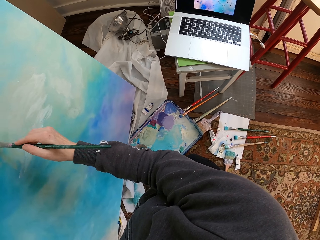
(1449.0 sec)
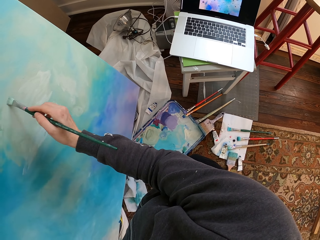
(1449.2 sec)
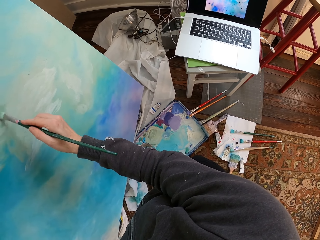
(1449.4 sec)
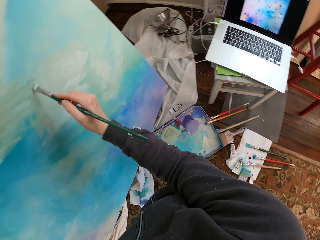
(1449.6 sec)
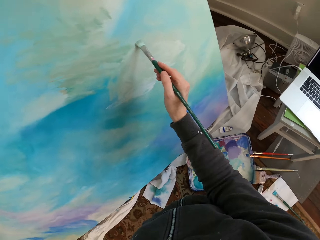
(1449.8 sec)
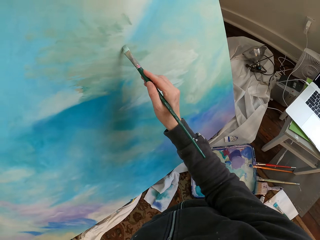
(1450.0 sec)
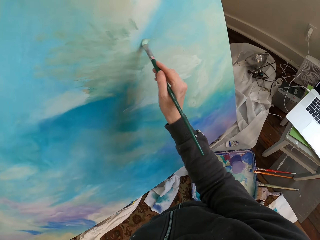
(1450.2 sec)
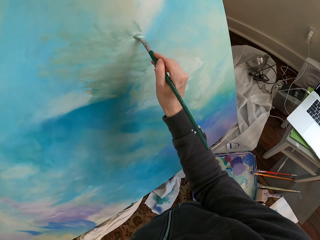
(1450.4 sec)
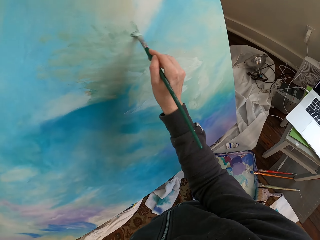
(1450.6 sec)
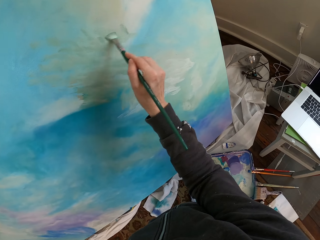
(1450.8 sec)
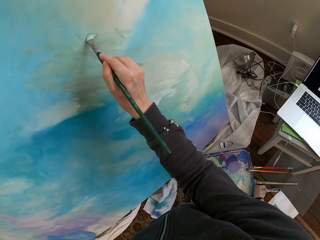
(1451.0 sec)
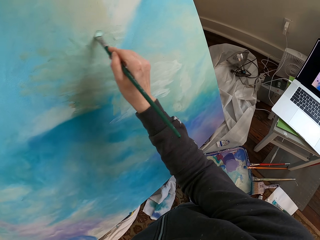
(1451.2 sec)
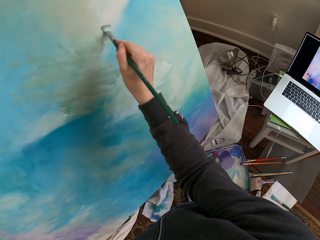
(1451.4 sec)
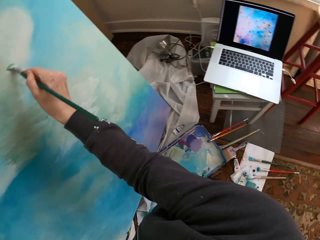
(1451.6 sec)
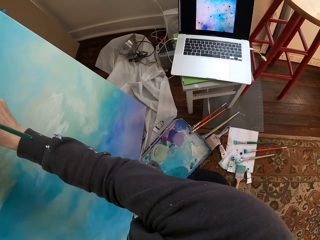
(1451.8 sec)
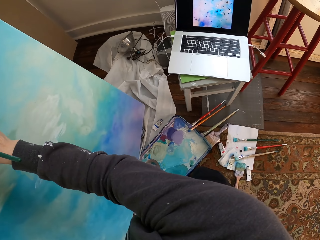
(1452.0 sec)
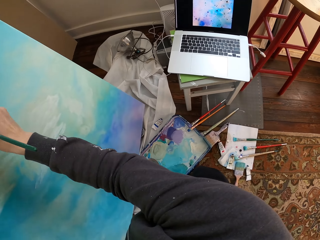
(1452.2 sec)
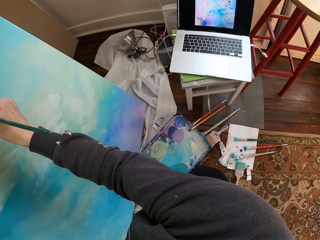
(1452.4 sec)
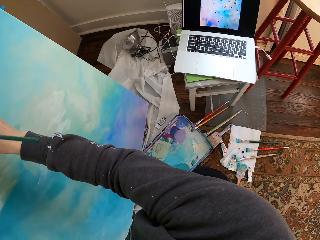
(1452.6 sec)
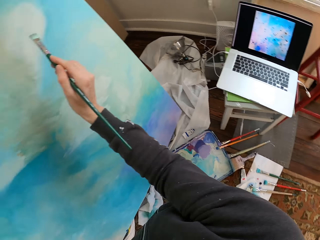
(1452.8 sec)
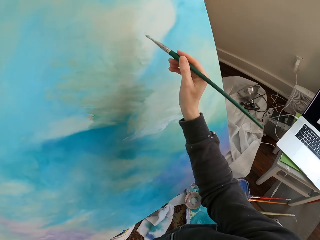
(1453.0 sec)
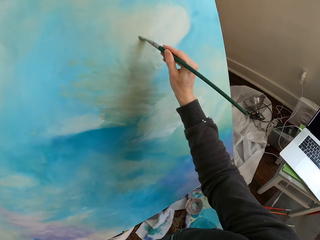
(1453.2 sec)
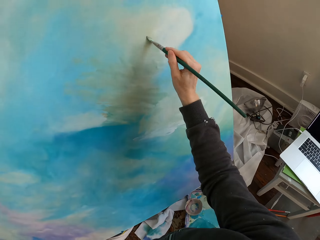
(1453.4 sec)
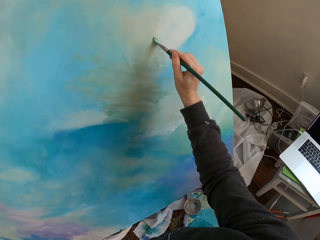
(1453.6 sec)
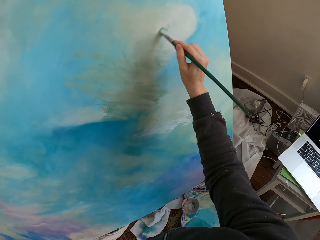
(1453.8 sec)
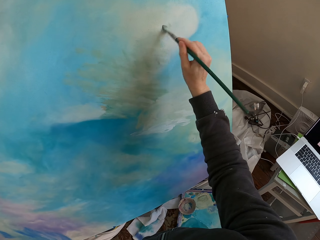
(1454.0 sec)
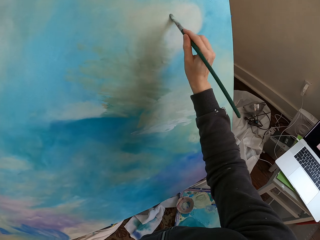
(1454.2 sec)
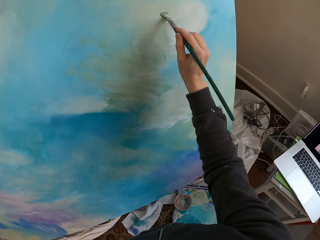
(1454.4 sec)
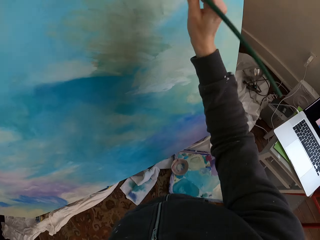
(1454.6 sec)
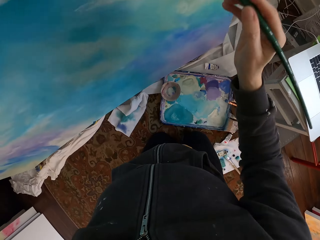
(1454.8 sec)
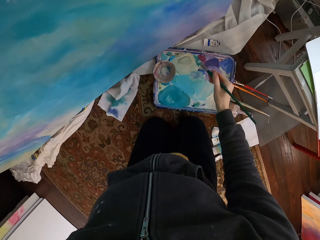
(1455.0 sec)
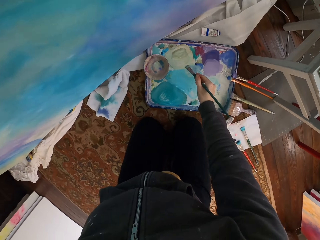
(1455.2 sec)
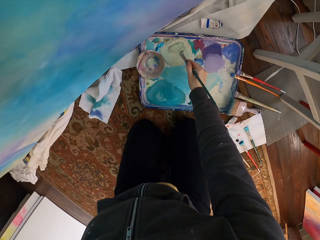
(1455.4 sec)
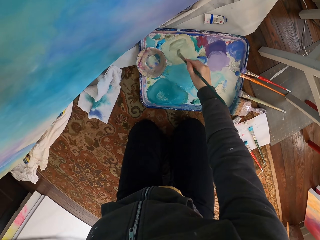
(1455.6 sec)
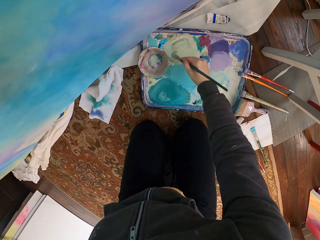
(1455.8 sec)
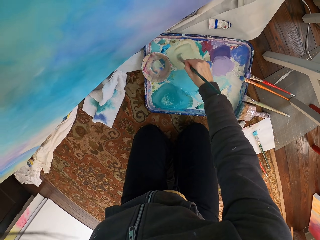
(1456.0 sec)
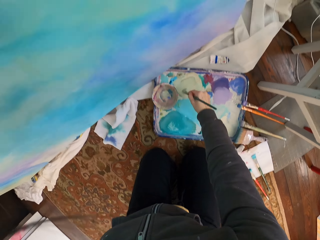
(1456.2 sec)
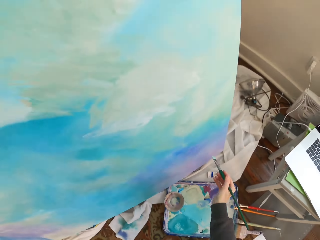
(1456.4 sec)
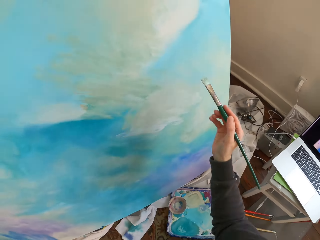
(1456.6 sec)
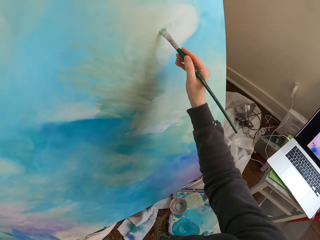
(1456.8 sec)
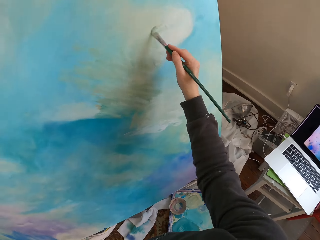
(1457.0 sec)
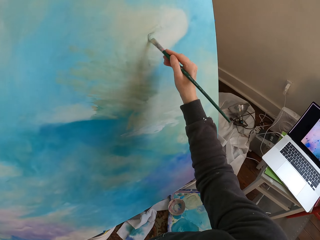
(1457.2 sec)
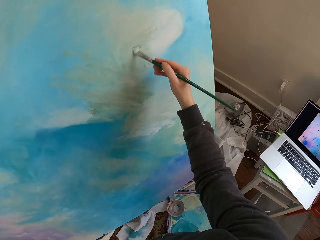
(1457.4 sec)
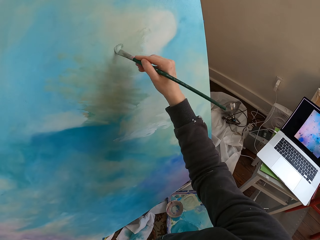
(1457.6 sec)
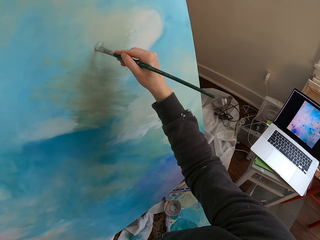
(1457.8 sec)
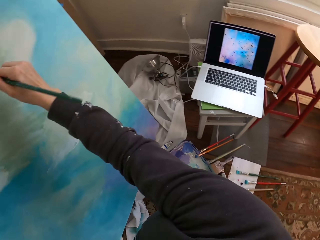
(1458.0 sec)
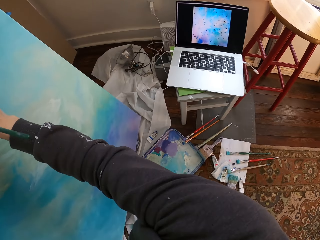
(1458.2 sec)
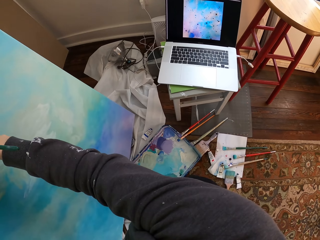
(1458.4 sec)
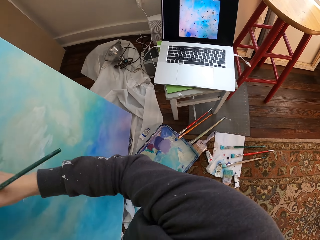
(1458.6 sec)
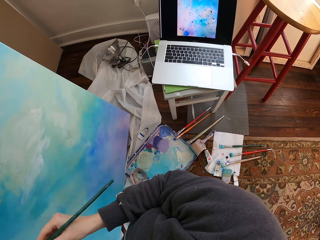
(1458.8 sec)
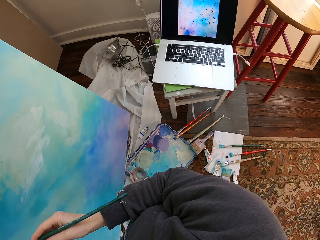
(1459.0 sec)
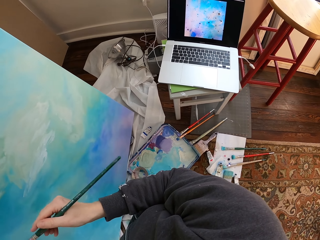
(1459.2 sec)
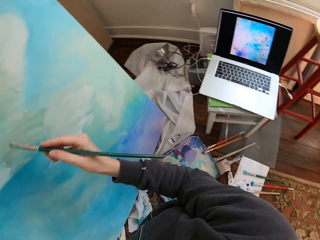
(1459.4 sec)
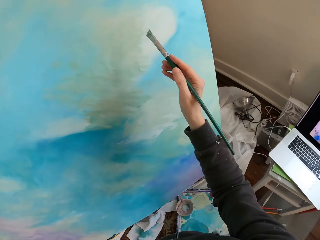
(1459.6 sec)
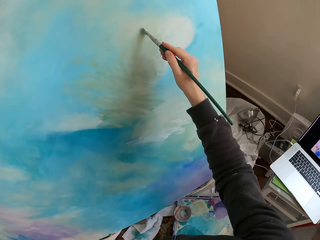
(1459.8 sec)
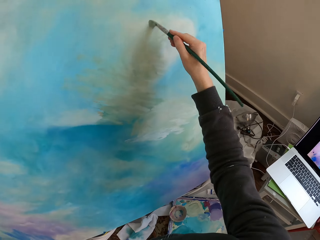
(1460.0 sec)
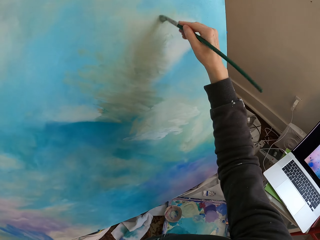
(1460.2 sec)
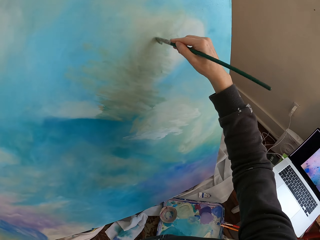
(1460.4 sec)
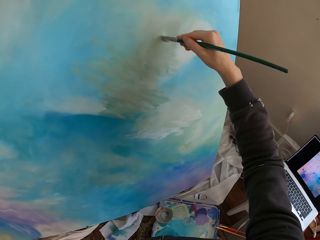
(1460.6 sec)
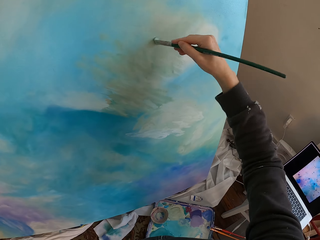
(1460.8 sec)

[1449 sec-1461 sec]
The camera wearer looks around. They paint the wall using the brush. They mix paints.

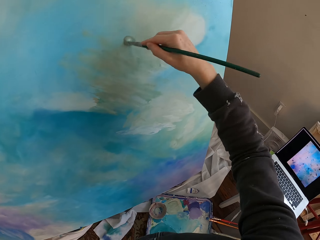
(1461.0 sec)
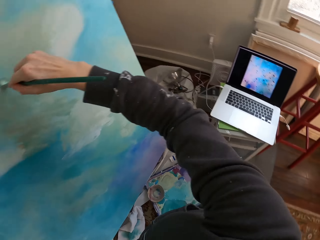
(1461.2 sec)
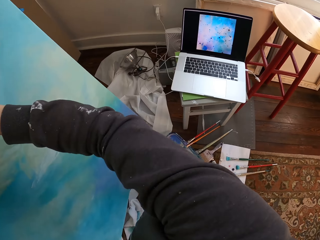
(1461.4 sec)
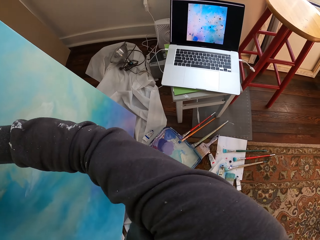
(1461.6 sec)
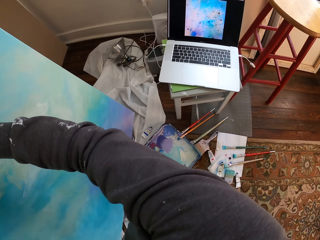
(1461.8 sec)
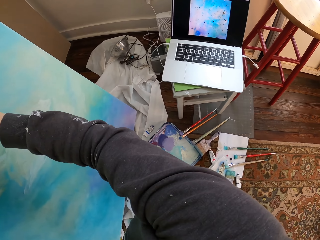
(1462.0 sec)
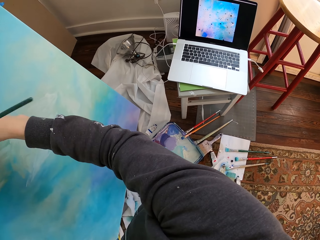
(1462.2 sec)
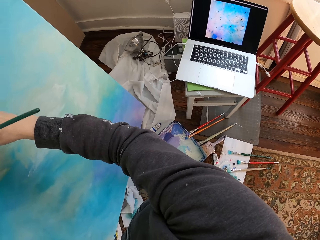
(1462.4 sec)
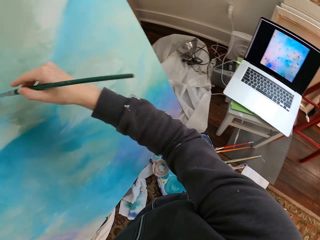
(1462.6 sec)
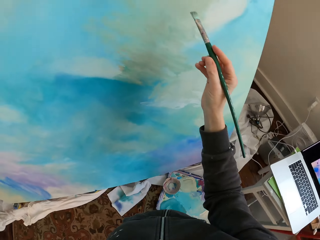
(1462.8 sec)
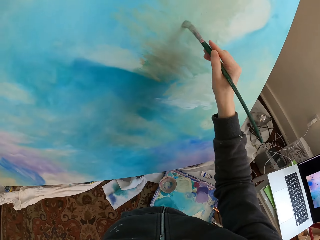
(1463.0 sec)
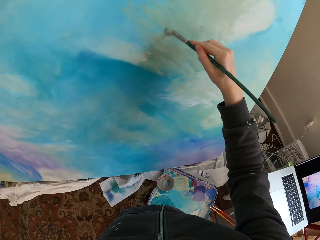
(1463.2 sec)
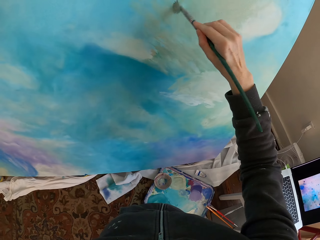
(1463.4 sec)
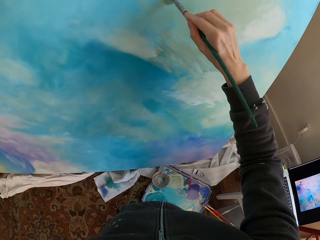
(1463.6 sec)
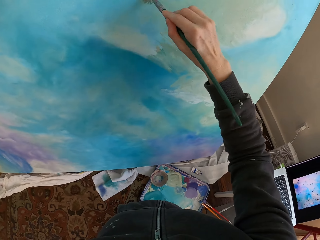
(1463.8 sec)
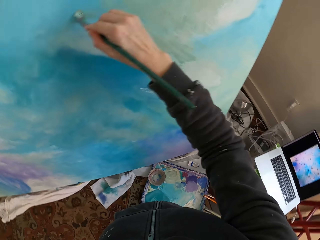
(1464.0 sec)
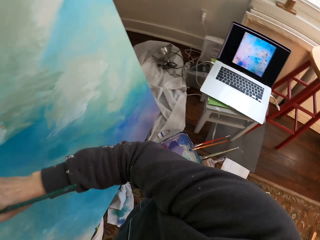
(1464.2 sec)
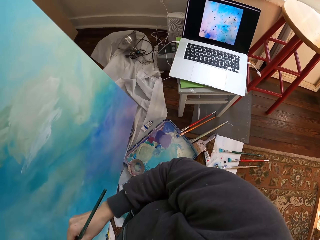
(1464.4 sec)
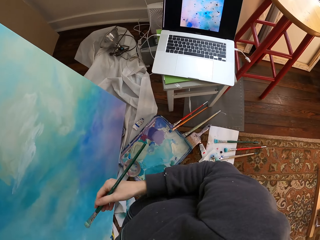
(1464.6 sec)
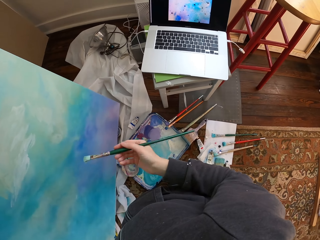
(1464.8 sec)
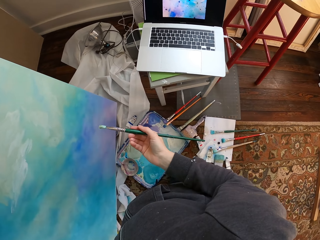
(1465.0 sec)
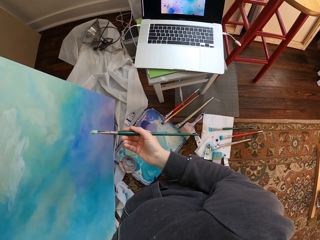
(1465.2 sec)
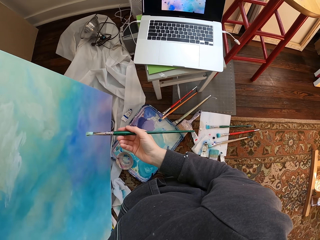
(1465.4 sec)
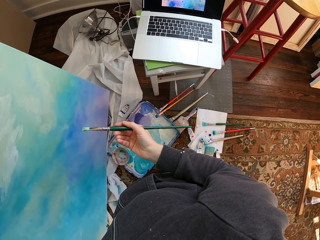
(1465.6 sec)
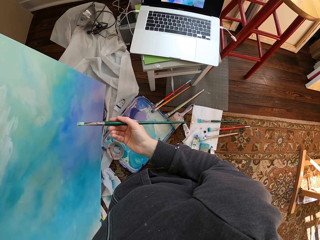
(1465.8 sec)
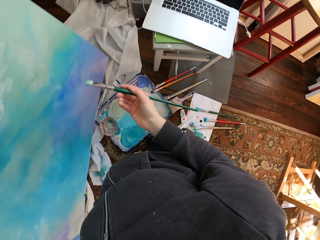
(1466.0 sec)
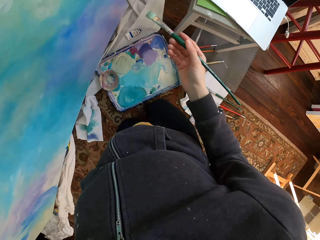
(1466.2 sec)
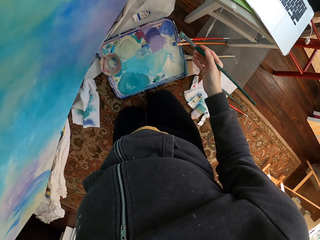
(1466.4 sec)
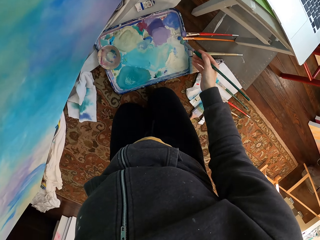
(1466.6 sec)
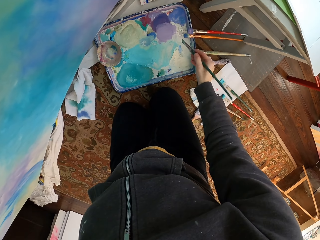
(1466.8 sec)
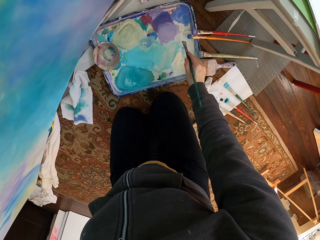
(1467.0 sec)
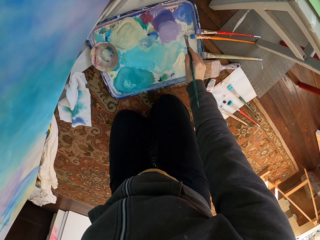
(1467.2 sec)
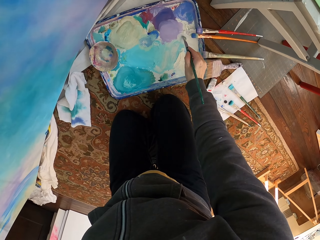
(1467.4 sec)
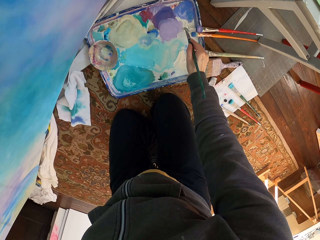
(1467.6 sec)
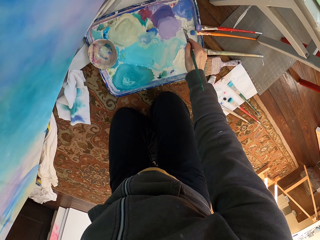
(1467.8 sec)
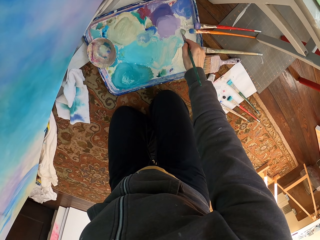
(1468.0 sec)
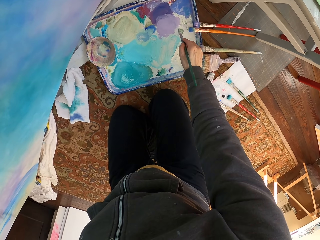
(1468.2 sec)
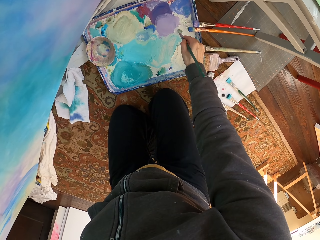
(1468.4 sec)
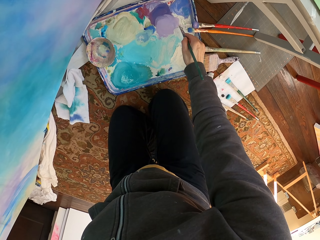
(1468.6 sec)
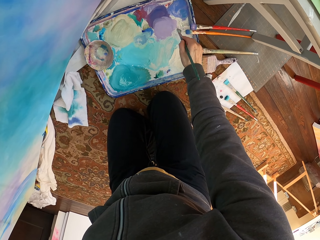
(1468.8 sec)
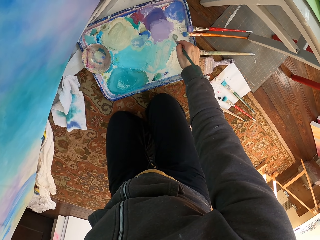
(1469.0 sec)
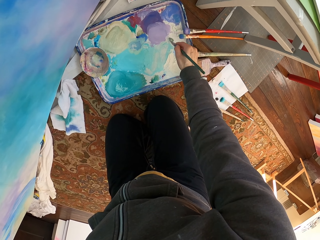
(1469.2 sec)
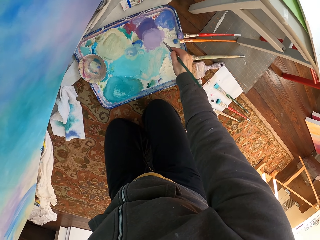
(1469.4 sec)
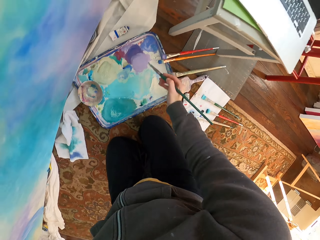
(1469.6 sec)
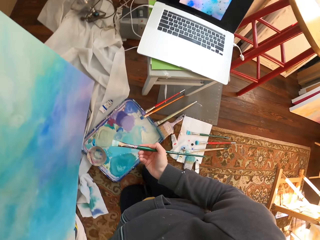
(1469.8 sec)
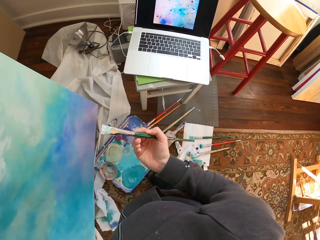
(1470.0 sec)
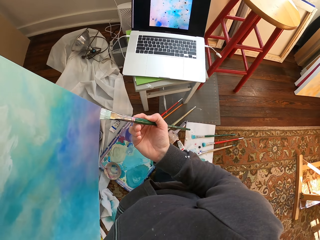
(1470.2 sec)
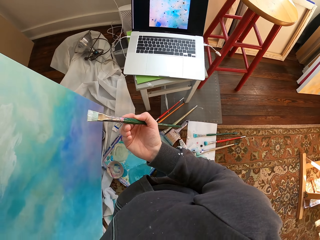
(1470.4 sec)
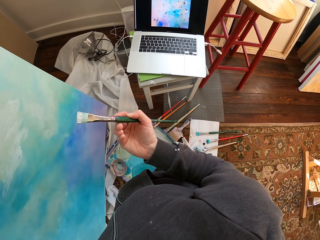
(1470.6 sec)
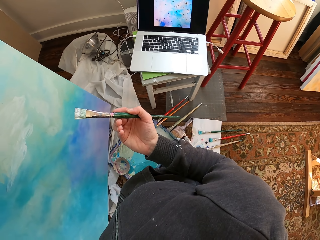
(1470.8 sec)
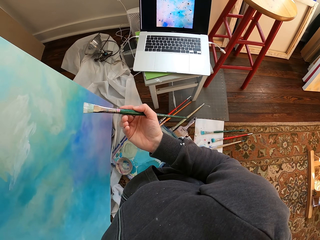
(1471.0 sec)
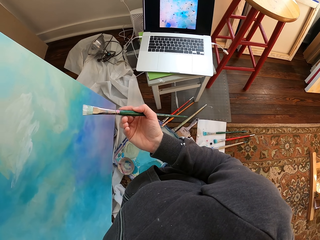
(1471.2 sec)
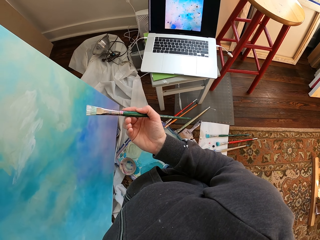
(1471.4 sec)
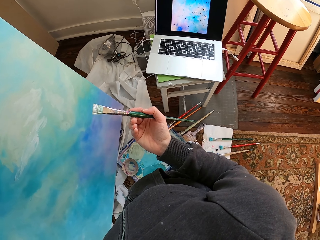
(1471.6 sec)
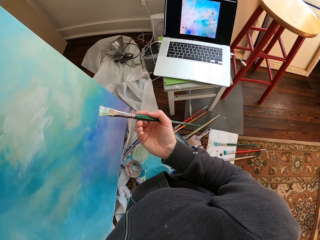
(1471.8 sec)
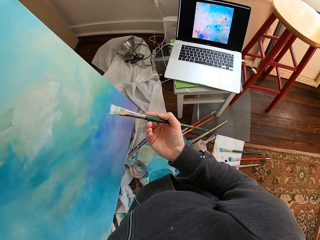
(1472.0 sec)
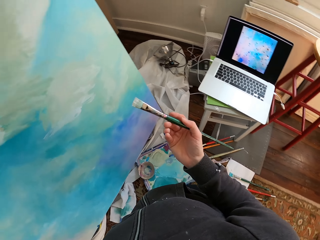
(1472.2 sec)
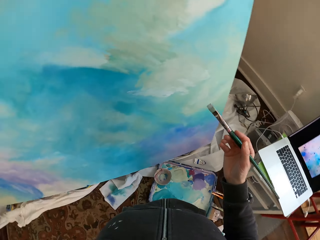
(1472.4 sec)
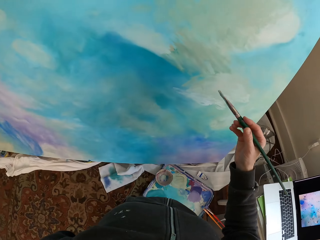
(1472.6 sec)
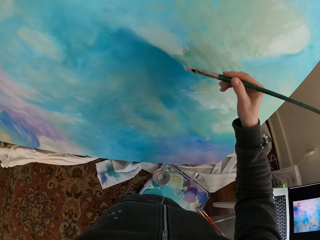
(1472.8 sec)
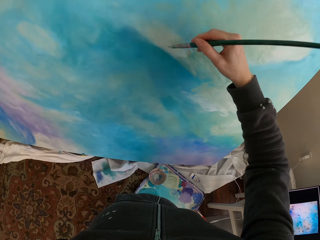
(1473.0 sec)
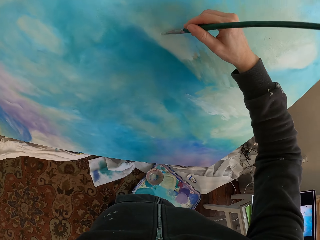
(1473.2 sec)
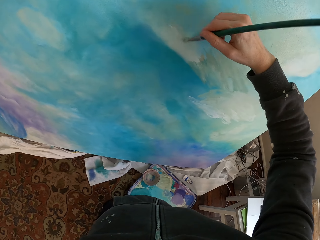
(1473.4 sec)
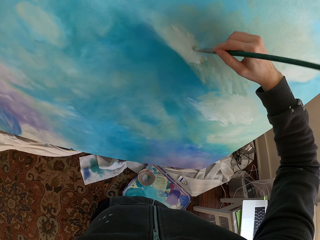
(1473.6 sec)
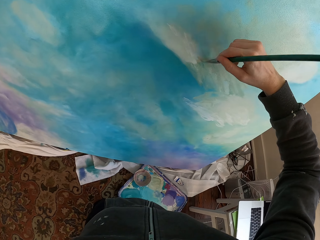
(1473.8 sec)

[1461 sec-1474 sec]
The camera wearer takes the paint from the paint holder with a brush. They look at a painting.
